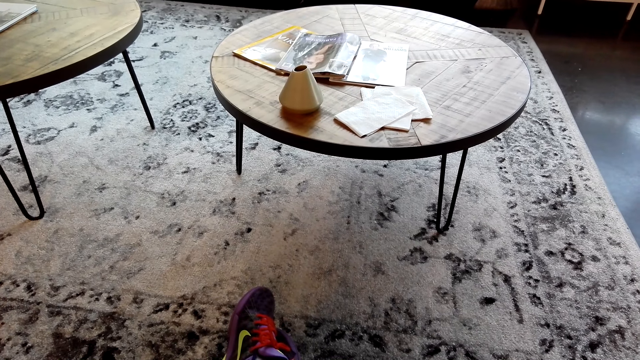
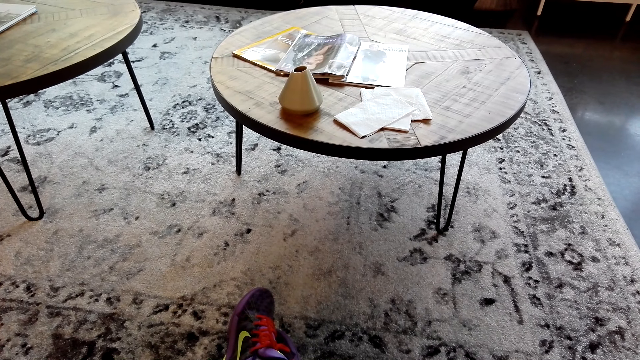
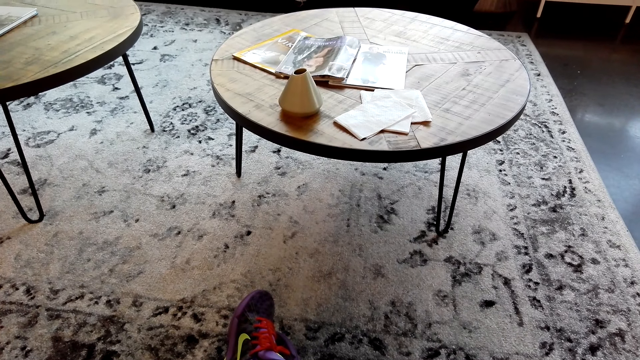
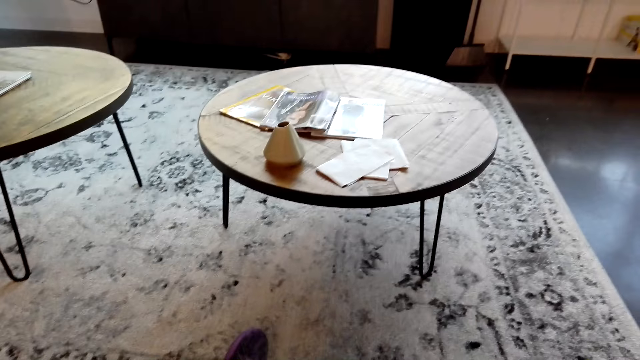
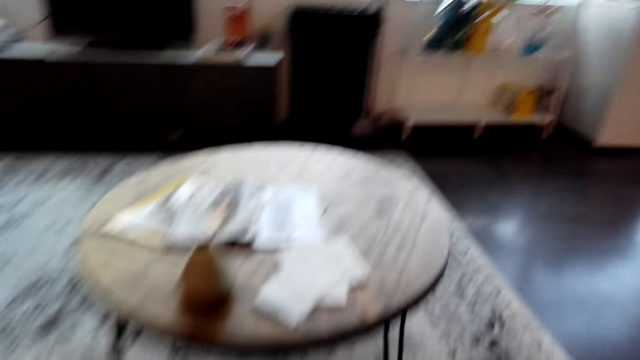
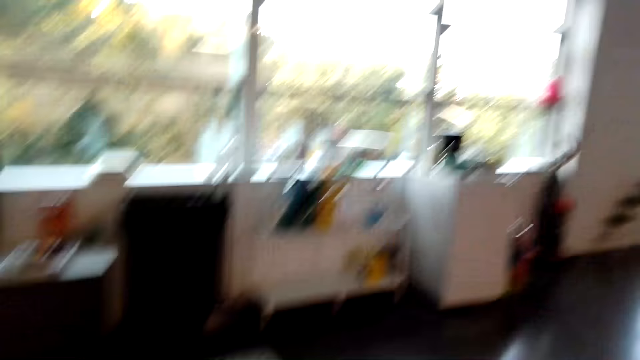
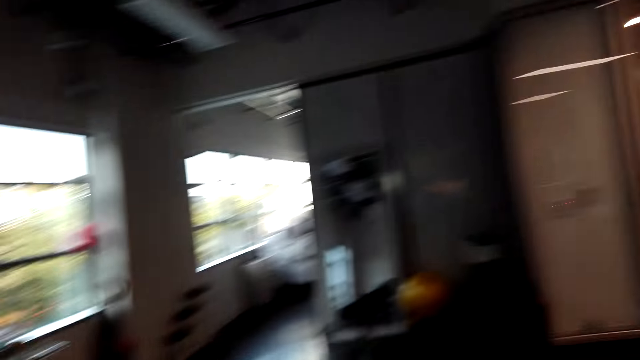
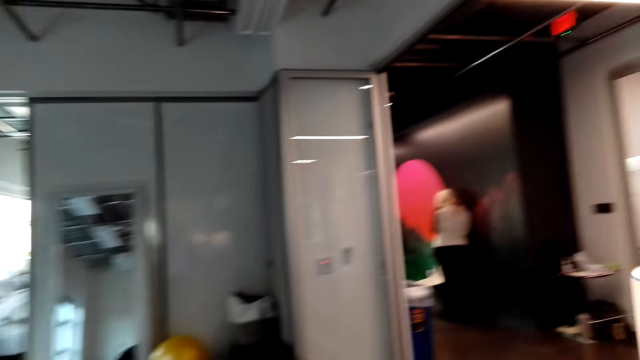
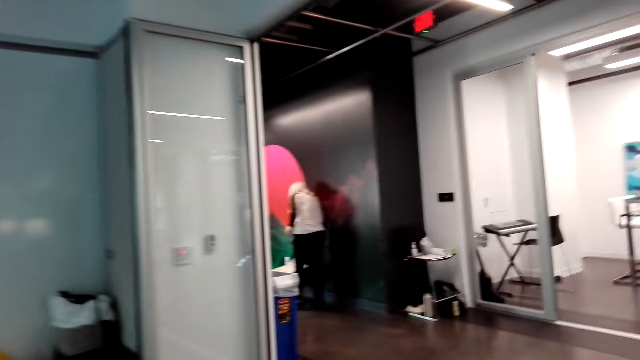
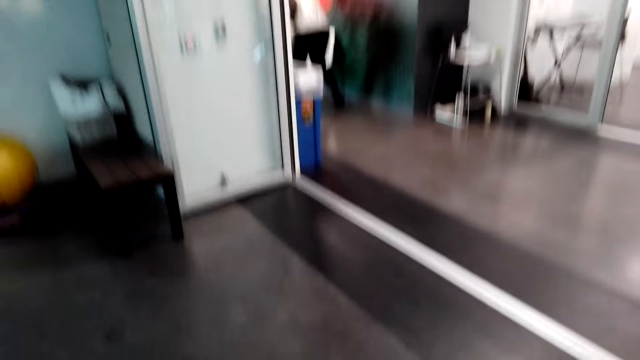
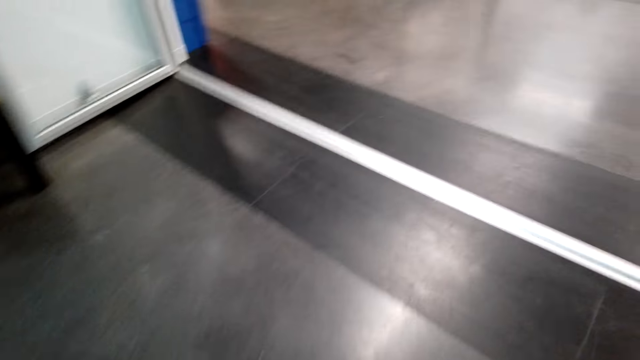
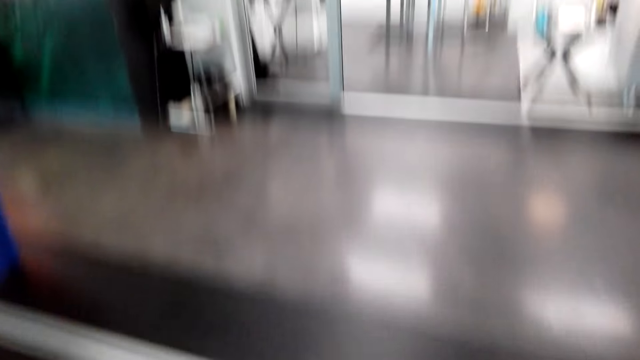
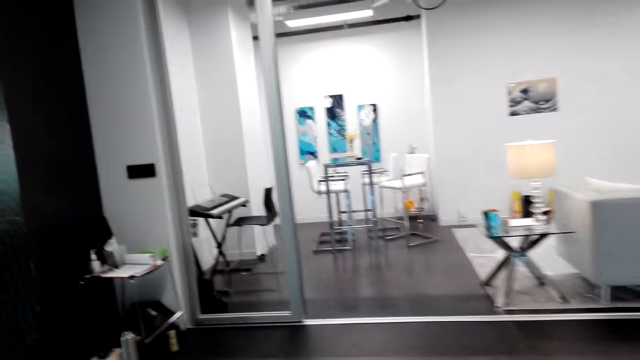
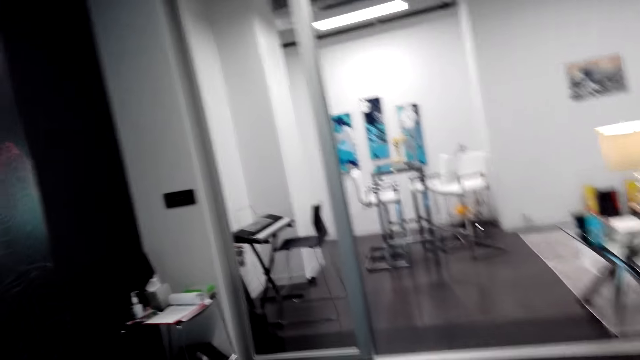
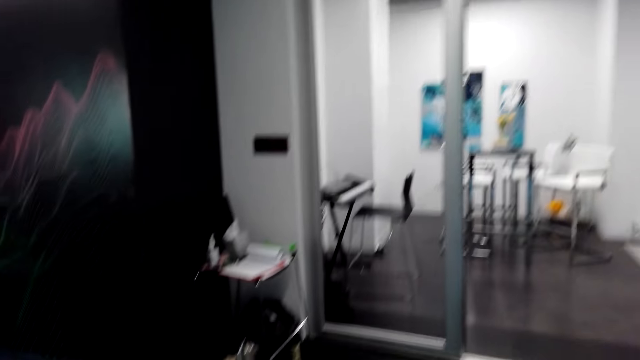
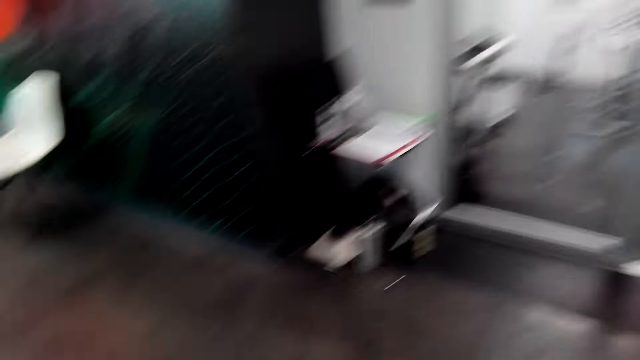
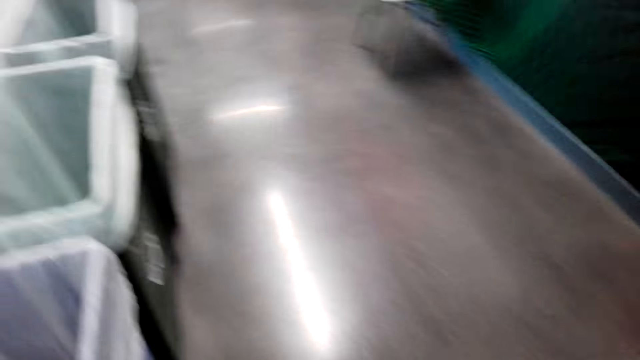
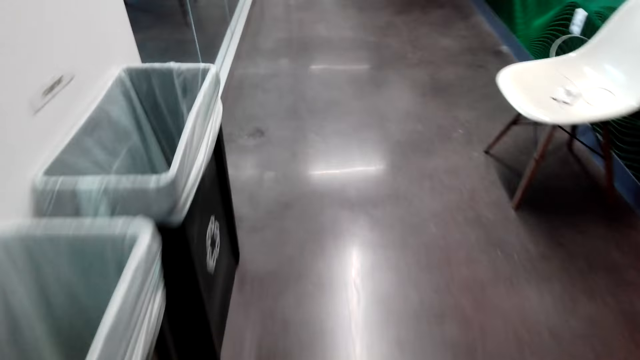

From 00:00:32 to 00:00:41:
The camera wearer stands up and walks around the apartment.

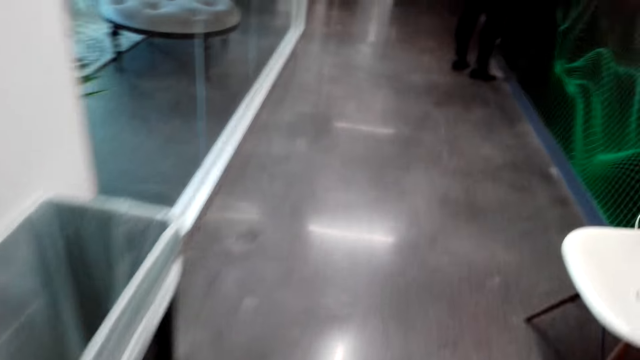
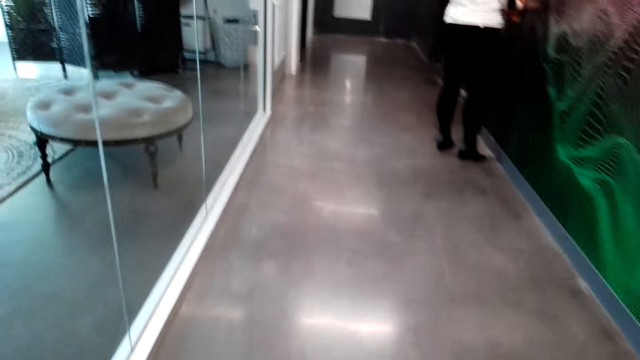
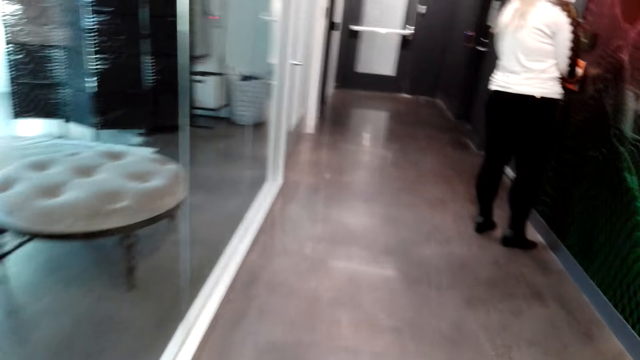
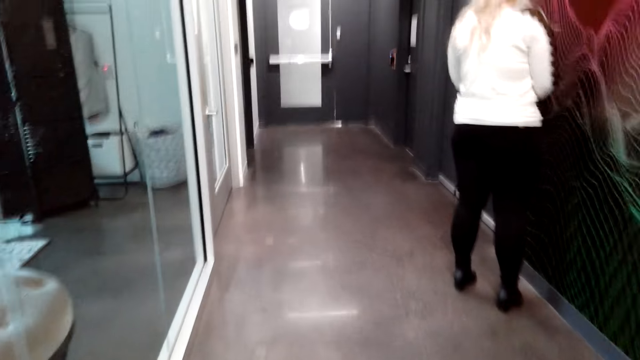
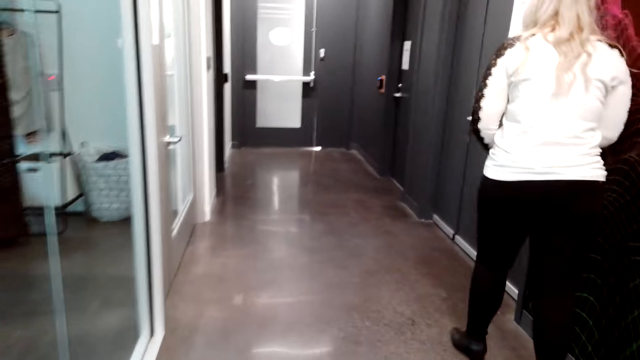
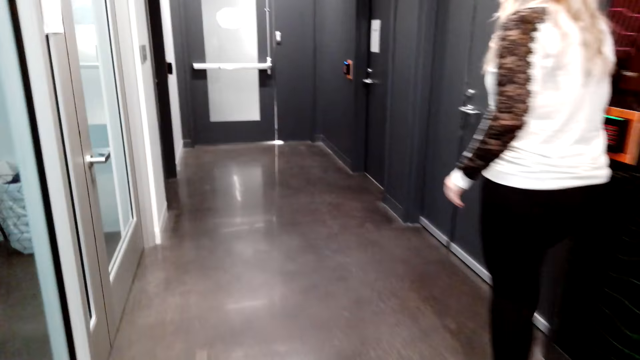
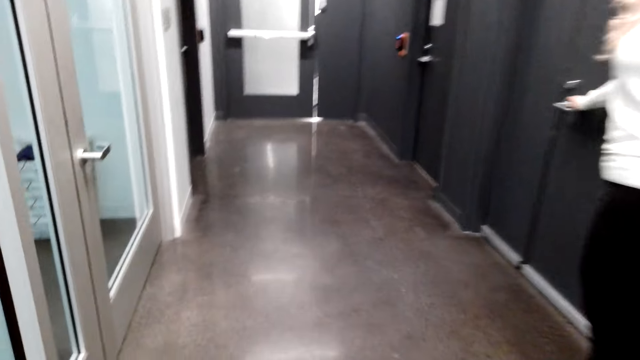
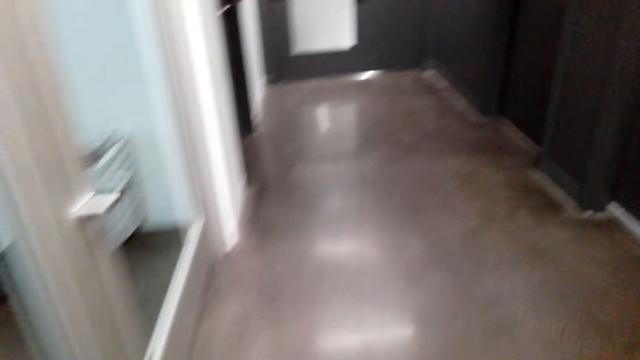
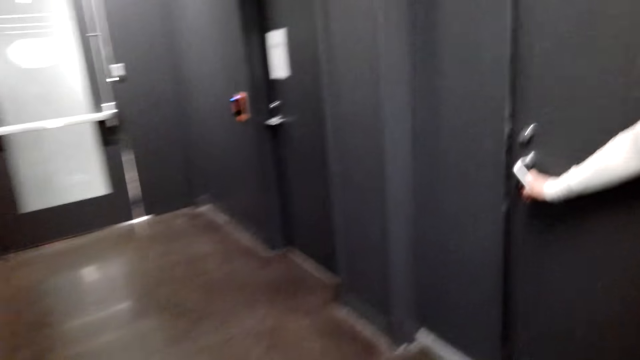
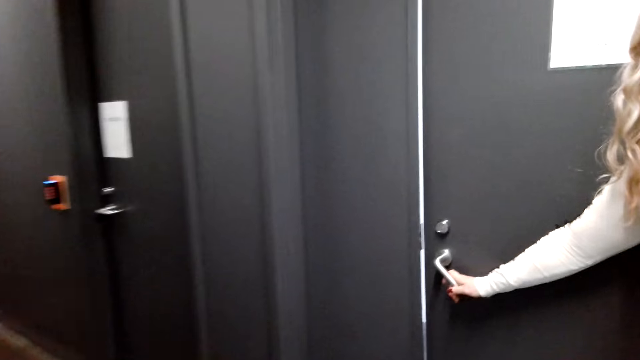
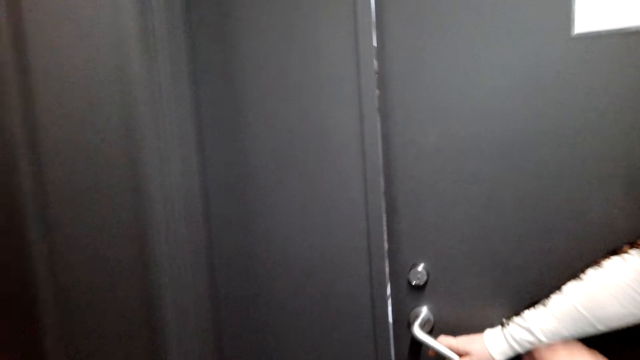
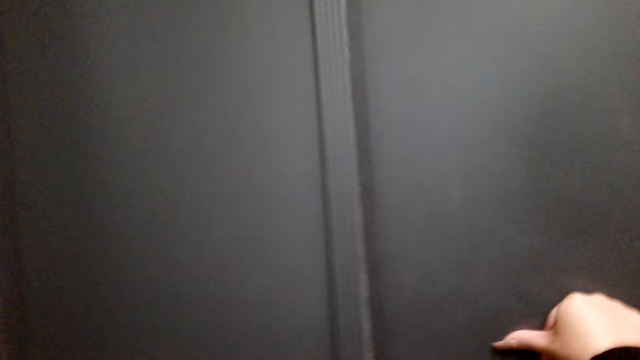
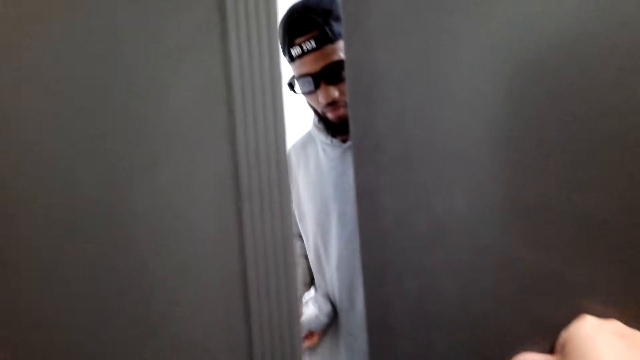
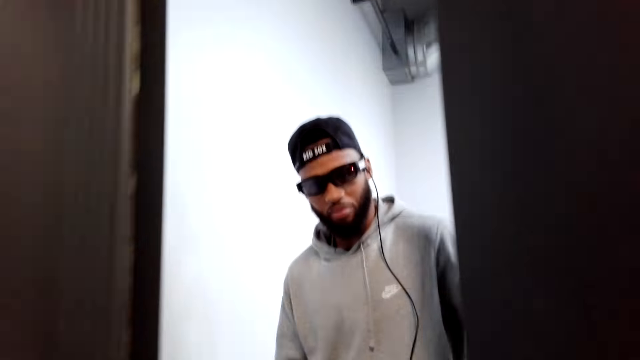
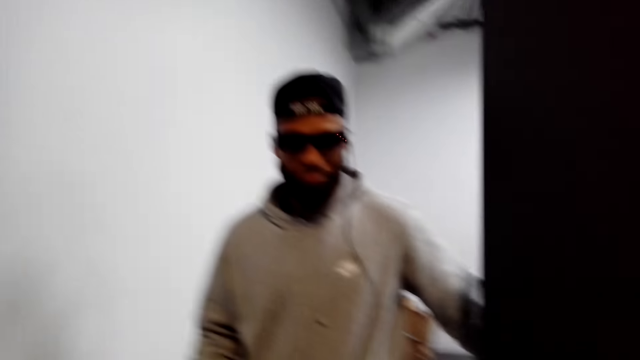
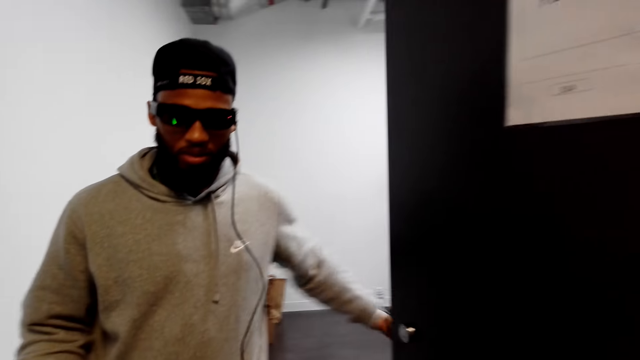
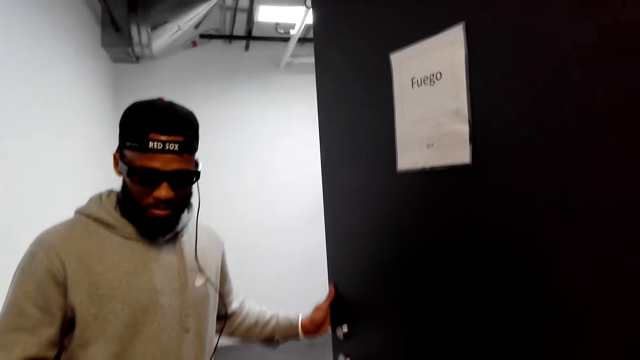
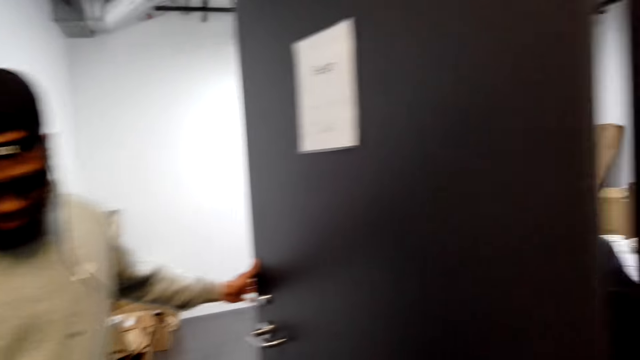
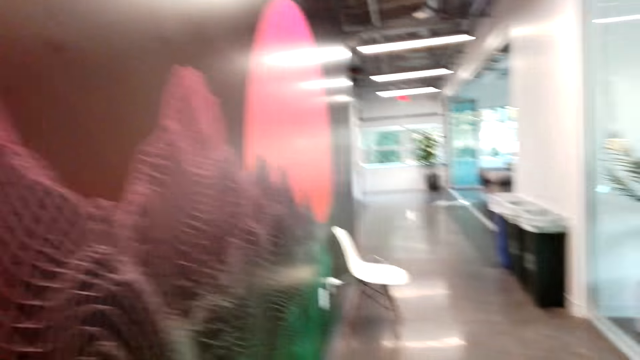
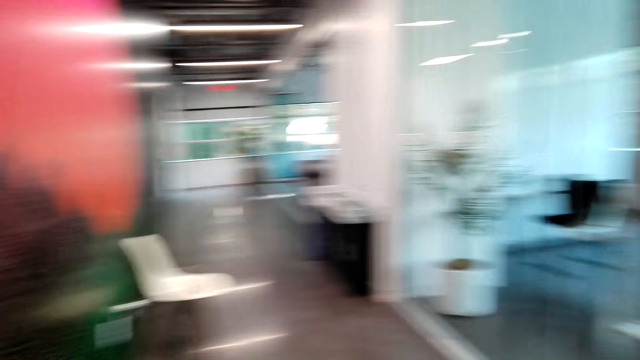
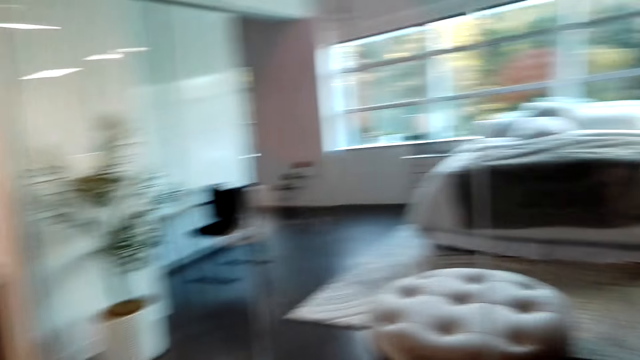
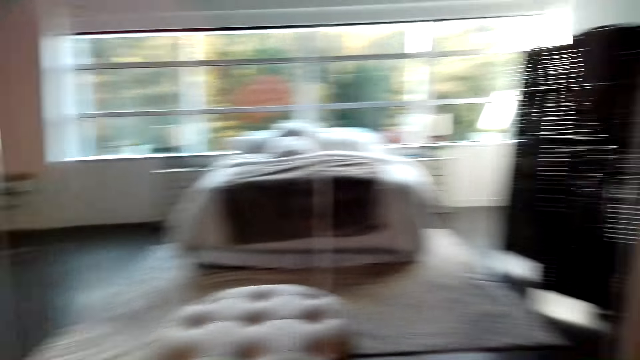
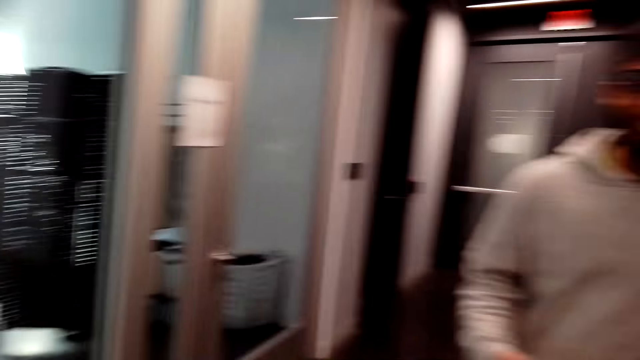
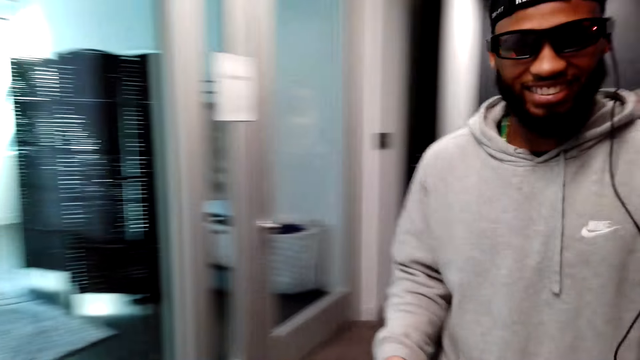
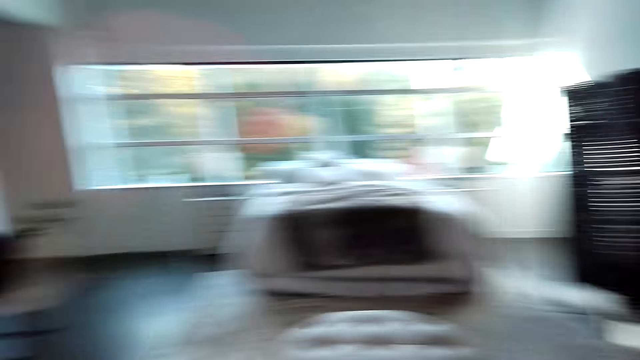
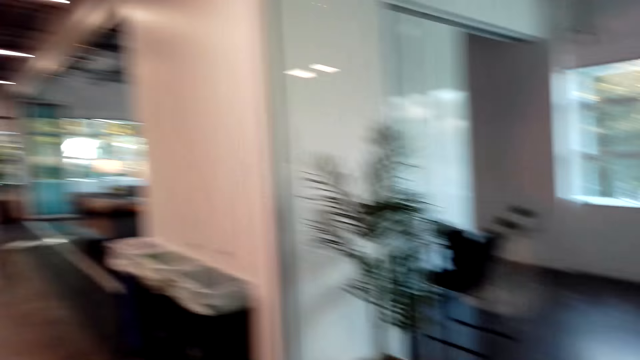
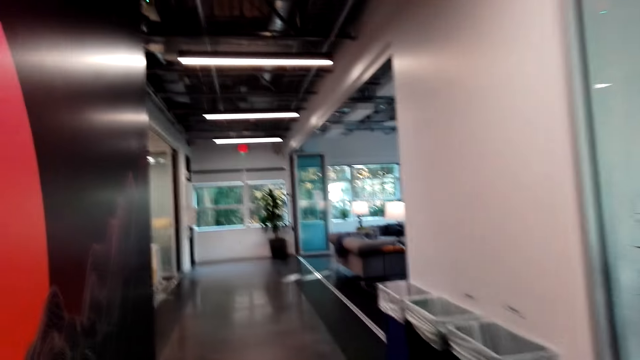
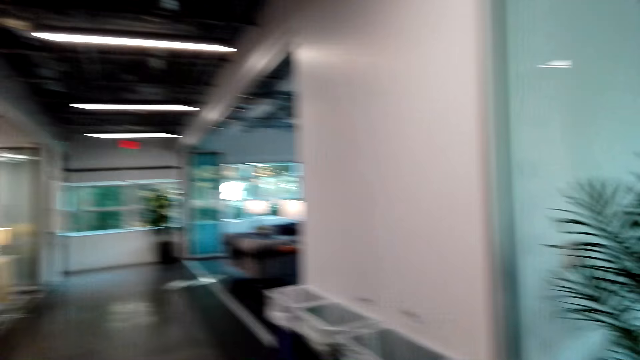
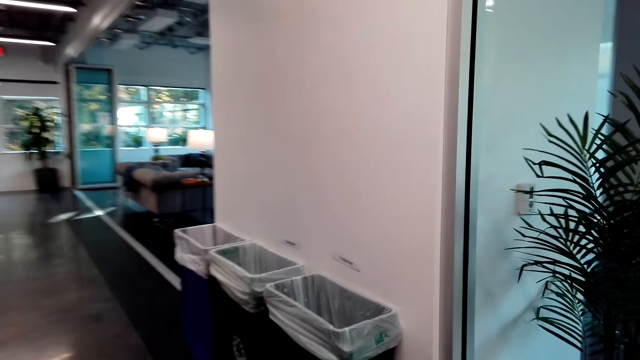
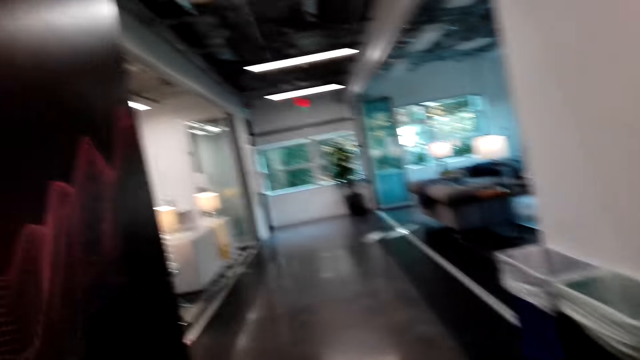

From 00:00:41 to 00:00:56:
A woman opens a door. The camera wearer pushes the door open. They stare at a man. The man walks out of the room. The camera wearer walks around the apartment. The man smiles to the camera. The camera wearer stares at the man. They walk around the apartment.
